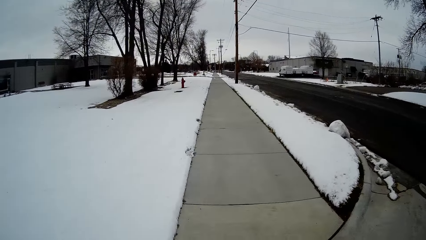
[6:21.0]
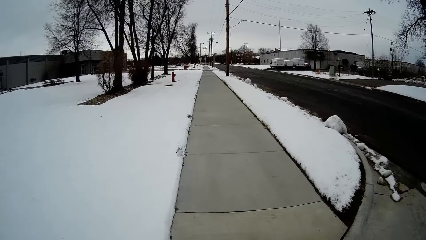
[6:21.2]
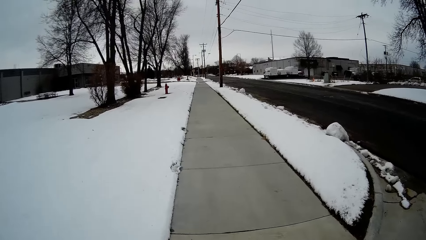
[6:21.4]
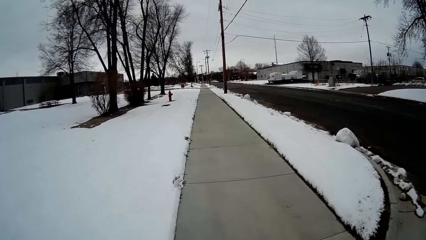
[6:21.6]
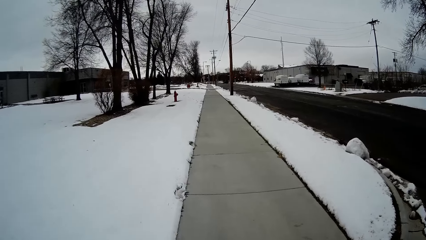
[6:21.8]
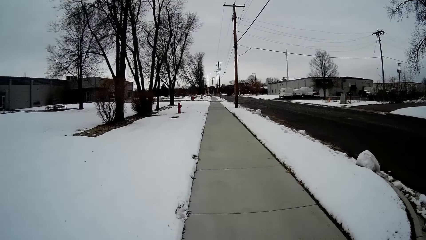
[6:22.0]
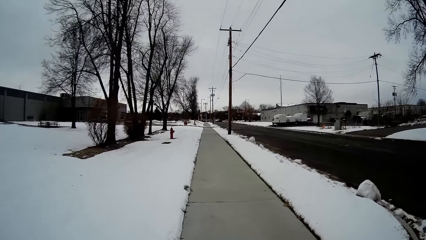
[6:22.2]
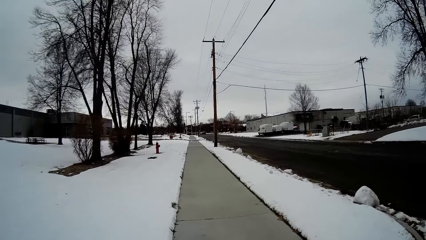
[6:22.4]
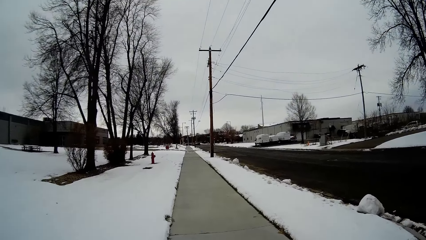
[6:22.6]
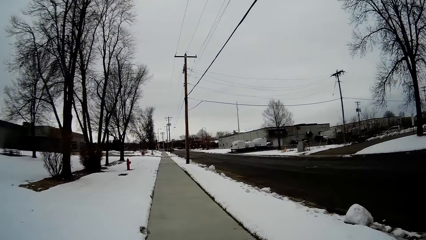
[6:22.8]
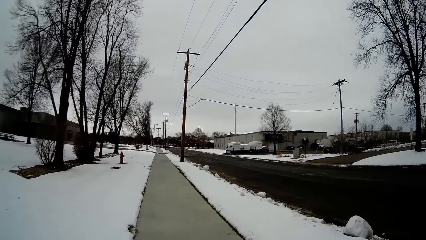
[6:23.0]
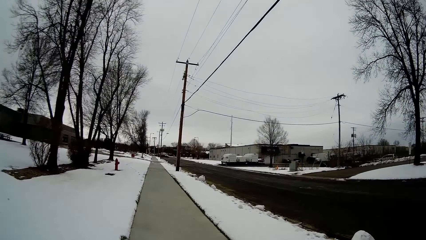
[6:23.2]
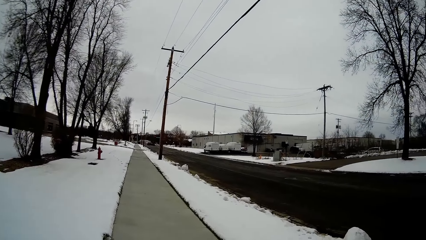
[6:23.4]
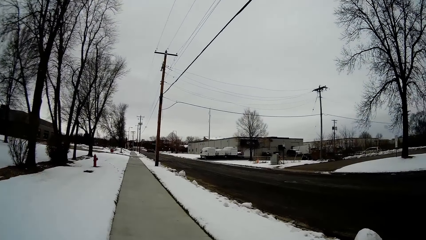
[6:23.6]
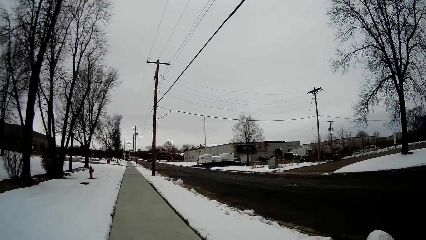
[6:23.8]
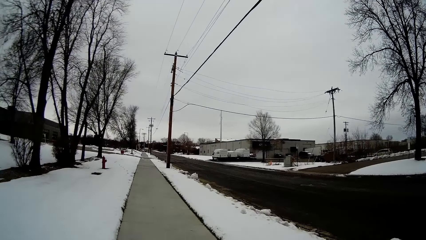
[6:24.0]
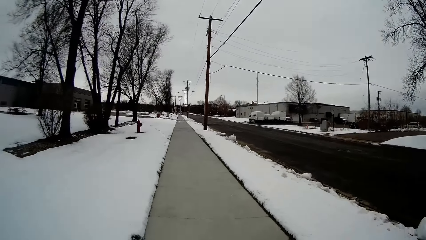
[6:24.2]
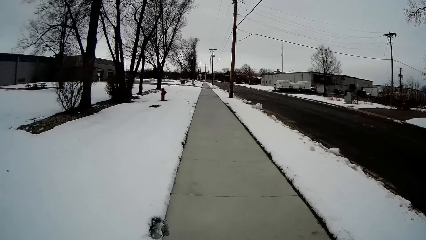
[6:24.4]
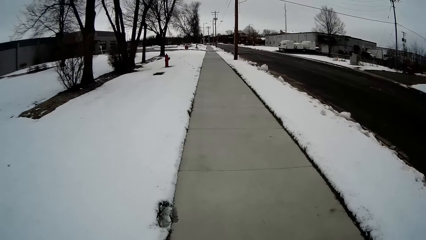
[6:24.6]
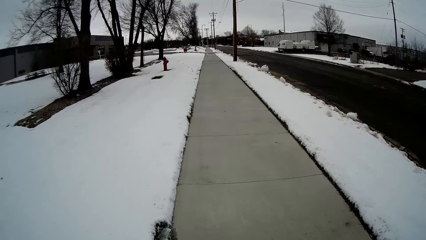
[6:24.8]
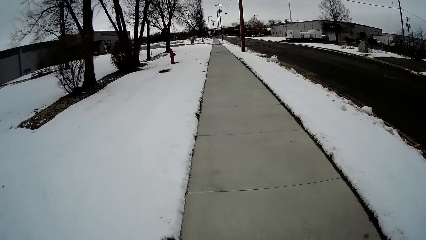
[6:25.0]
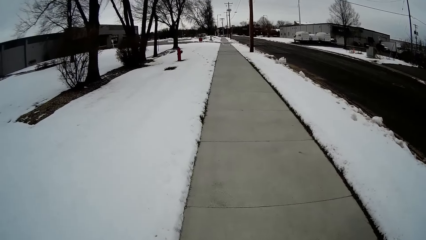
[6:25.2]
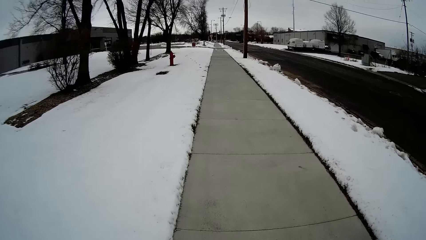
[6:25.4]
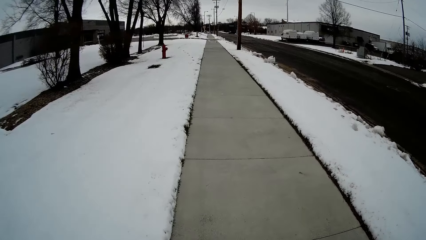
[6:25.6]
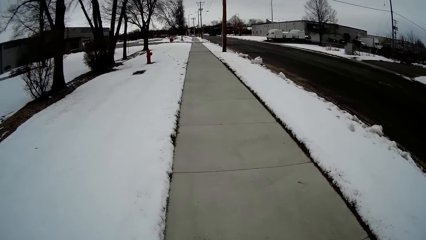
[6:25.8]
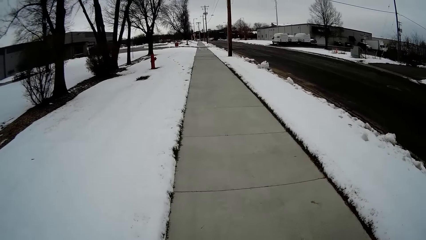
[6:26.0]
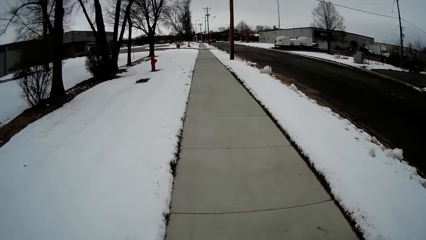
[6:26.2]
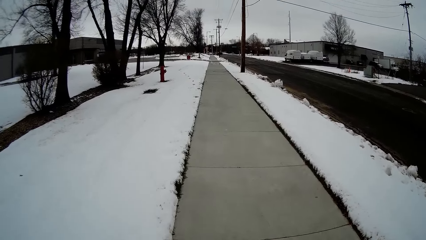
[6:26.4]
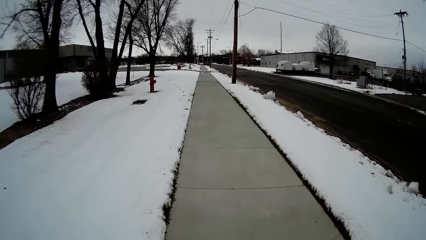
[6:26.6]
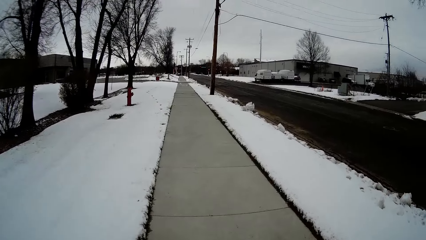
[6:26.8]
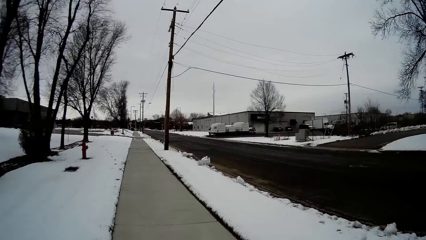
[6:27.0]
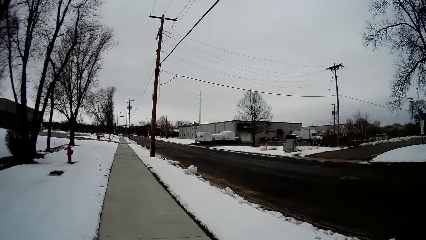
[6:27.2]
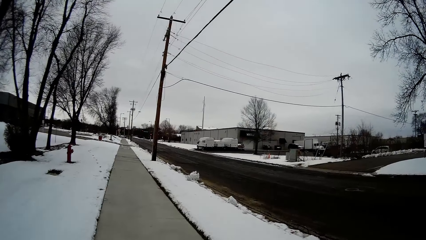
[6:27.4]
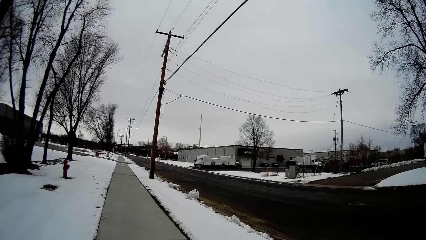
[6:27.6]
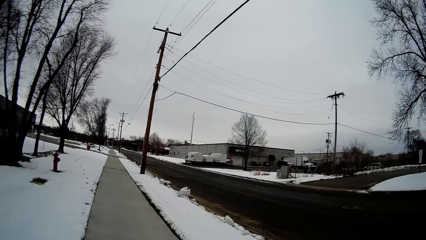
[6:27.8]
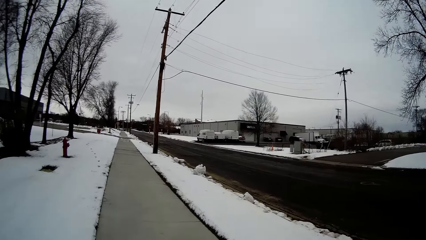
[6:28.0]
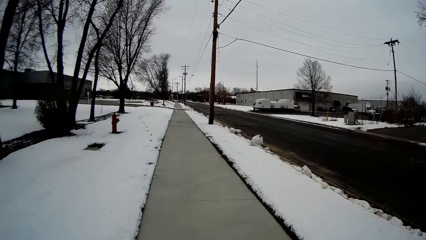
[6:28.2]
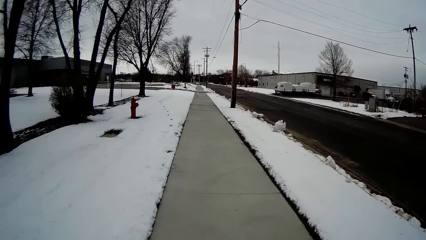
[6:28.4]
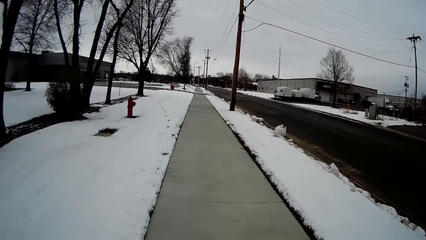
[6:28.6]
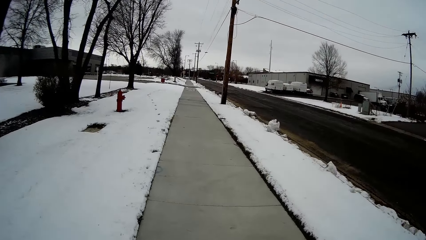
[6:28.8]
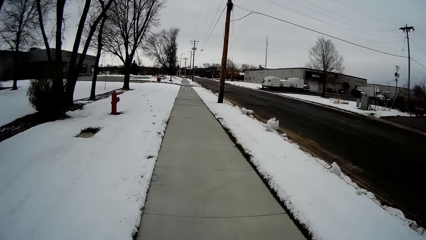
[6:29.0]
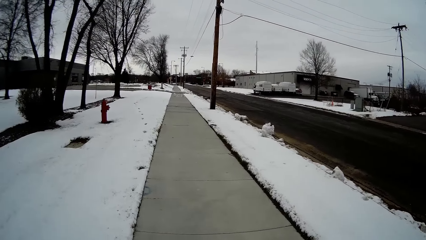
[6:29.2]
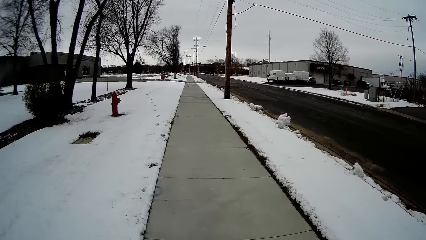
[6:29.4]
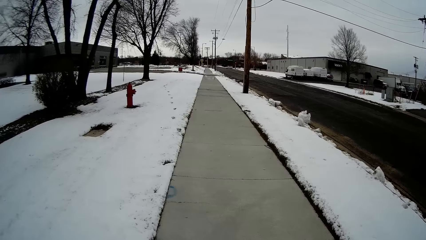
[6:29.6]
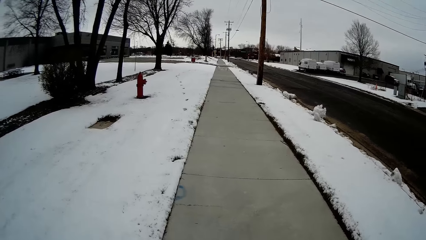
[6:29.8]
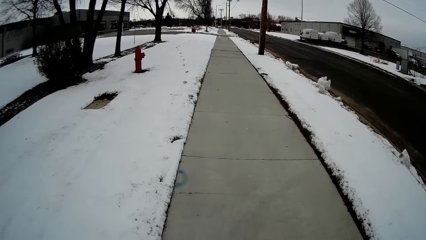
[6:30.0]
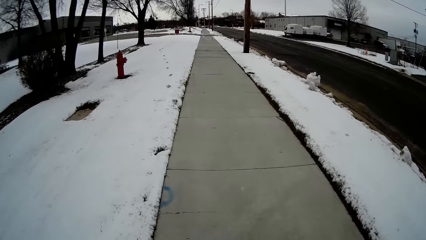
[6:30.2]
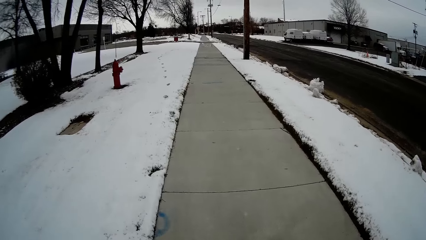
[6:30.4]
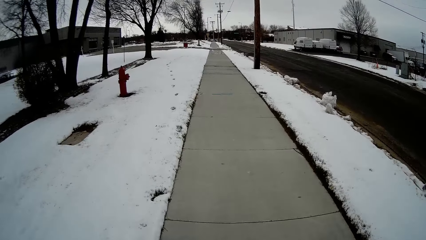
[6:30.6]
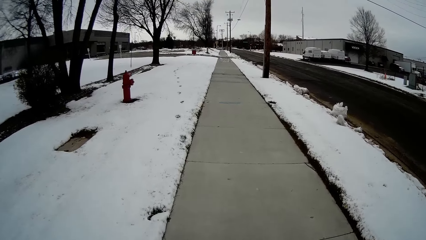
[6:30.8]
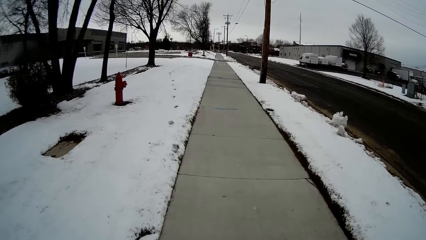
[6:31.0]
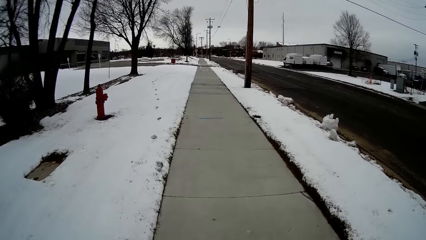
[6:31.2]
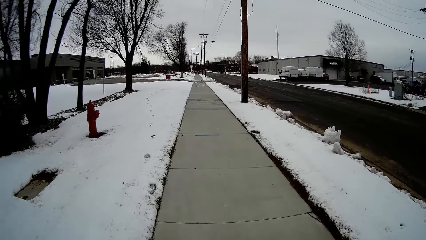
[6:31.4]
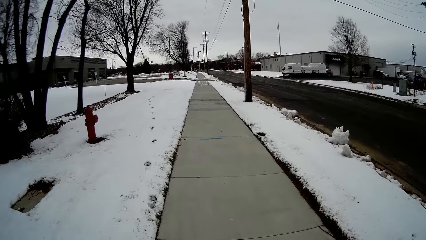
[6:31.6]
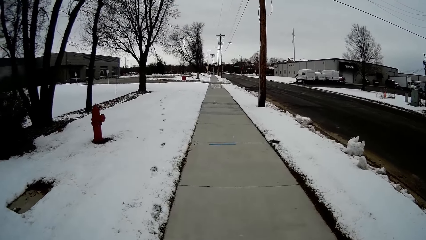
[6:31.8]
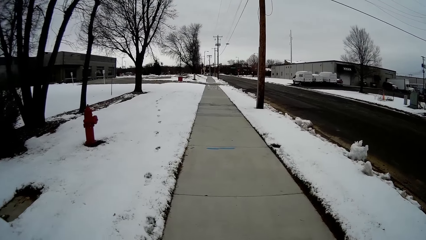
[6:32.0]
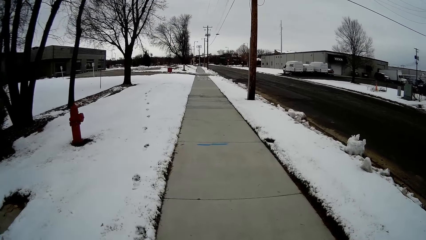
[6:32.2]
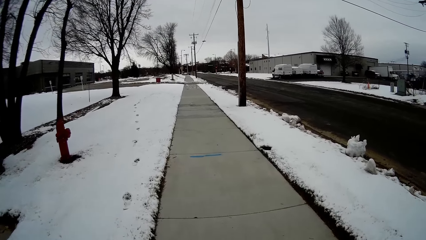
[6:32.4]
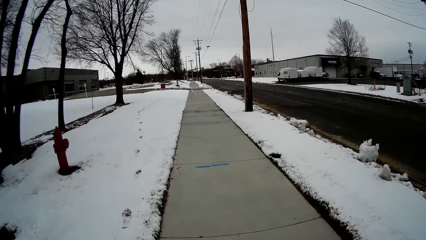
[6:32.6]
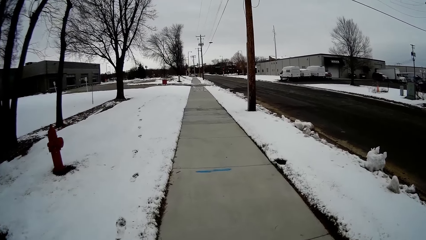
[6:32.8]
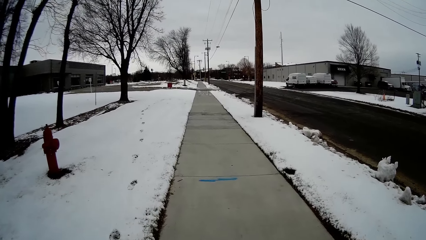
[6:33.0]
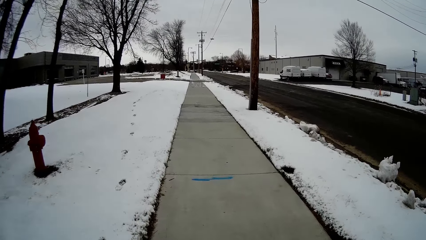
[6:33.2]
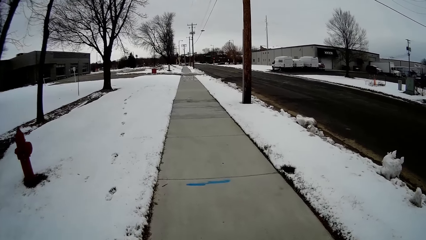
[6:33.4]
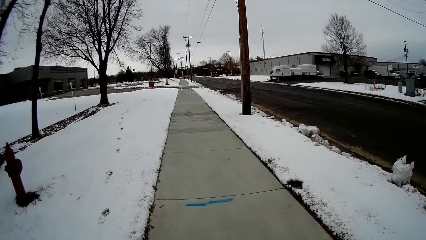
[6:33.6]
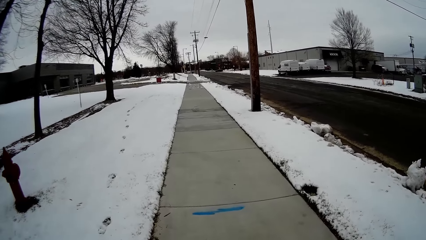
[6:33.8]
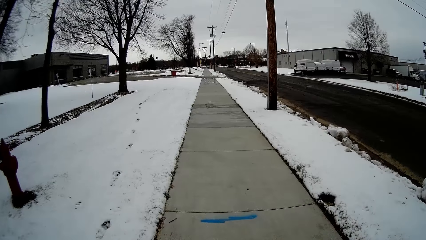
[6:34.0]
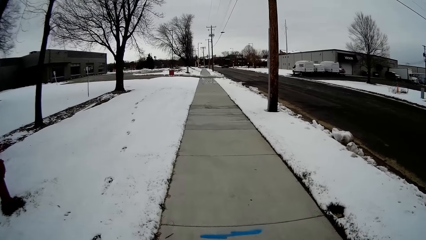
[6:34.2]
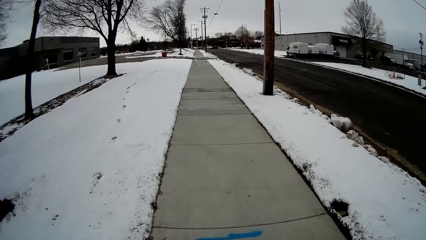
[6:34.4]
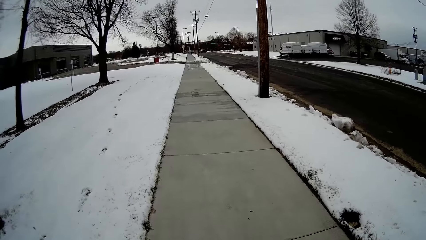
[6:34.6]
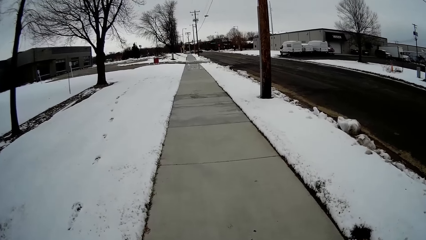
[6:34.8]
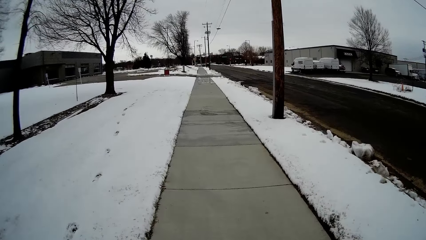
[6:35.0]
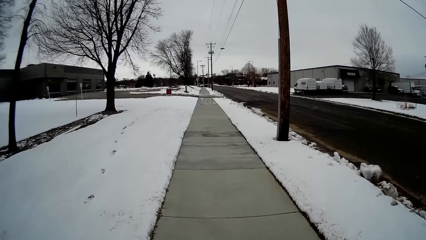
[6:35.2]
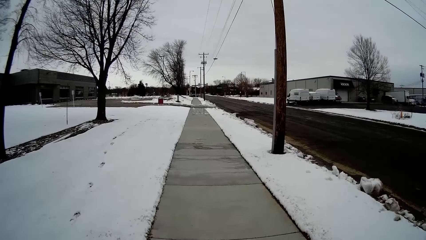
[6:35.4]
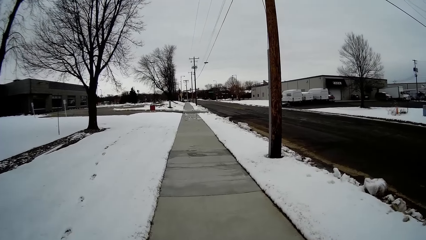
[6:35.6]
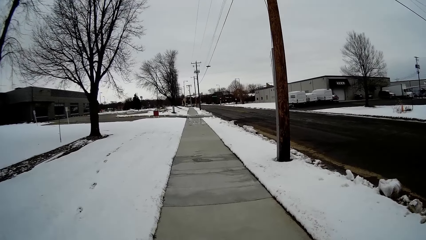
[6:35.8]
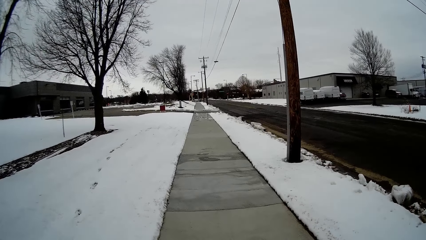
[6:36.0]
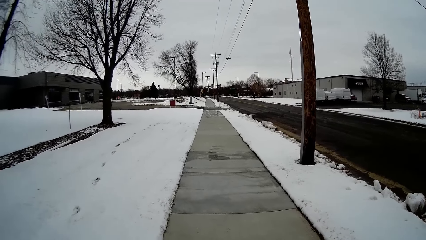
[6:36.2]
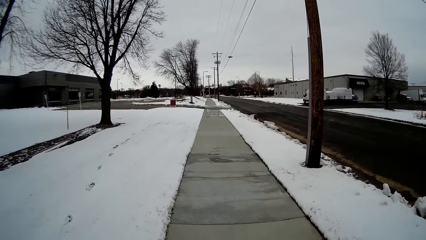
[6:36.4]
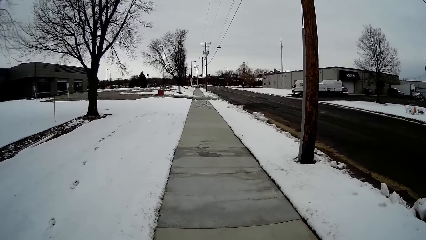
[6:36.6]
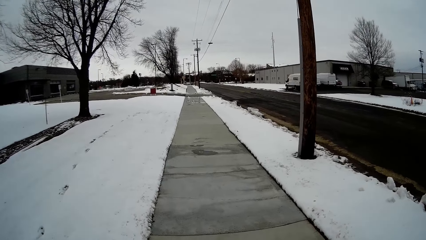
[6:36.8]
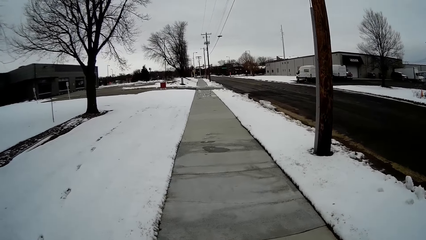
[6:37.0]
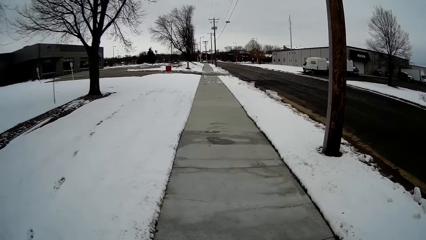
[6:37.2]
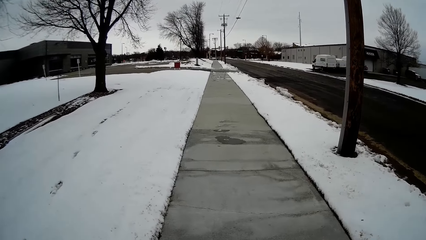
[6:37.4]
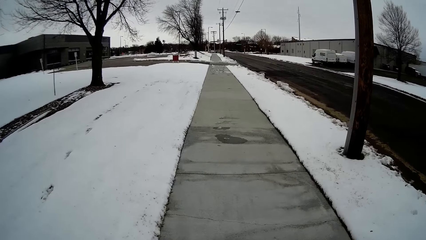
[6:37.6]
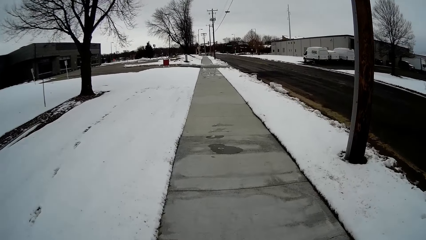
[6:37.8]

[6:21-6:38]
The camera wearer walks on the pavement. They walk on the pavement. They talk with the person. They walk on the pavement.
